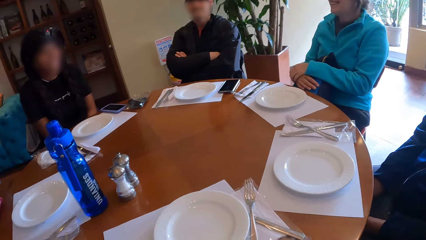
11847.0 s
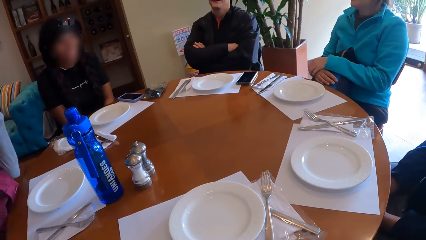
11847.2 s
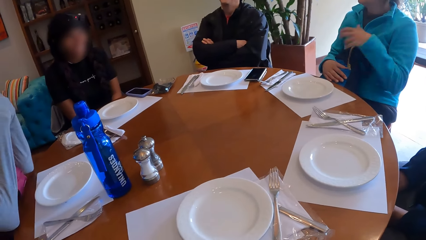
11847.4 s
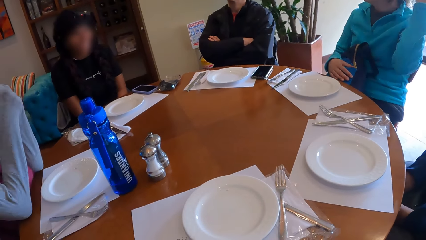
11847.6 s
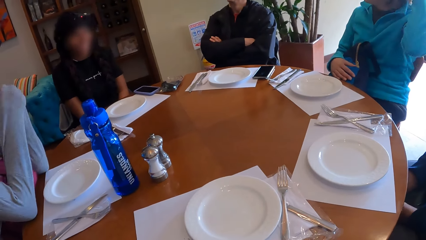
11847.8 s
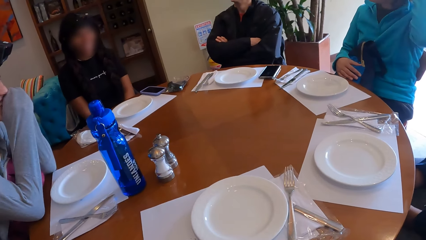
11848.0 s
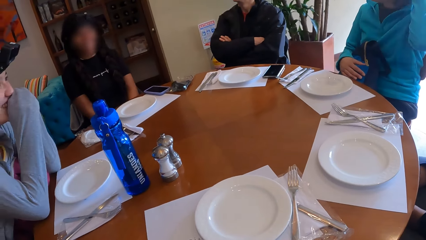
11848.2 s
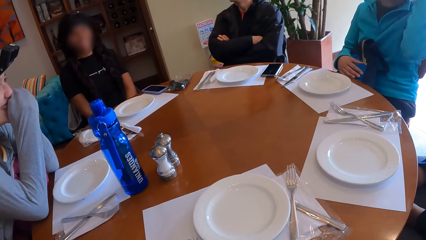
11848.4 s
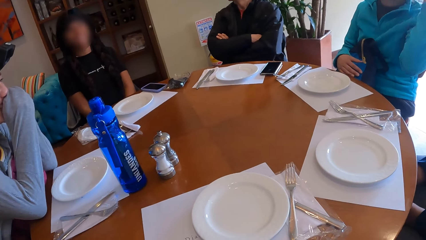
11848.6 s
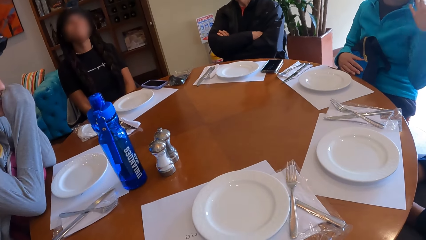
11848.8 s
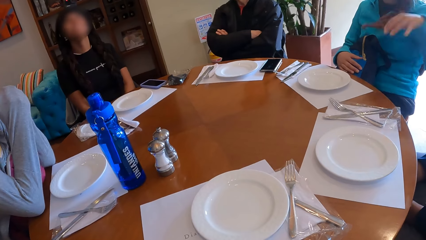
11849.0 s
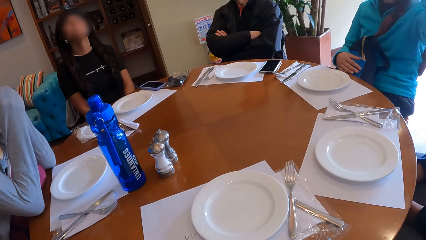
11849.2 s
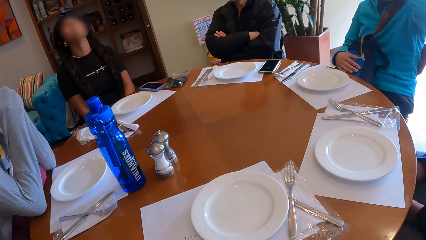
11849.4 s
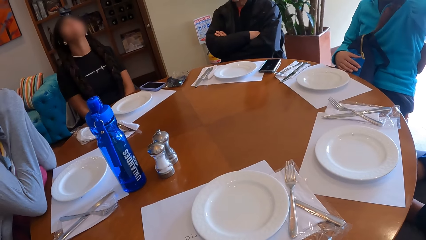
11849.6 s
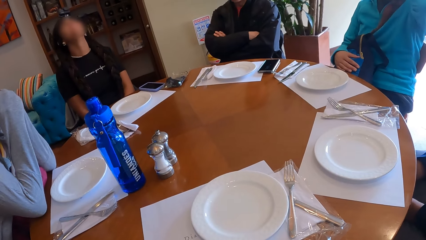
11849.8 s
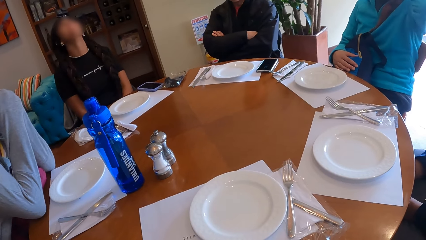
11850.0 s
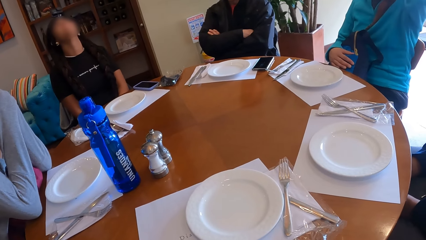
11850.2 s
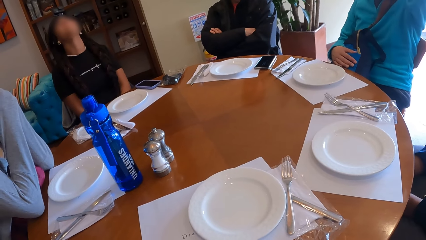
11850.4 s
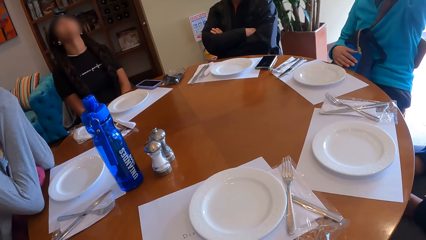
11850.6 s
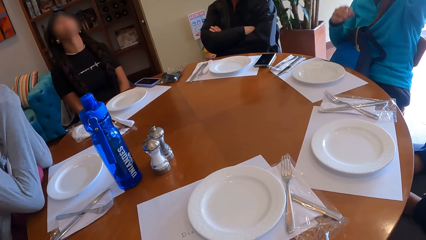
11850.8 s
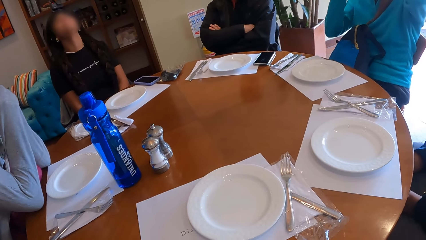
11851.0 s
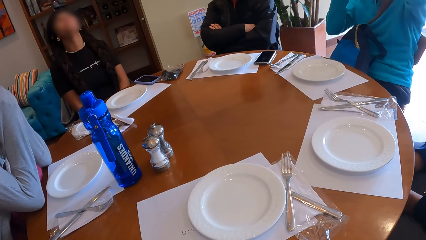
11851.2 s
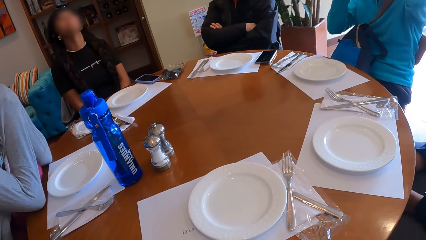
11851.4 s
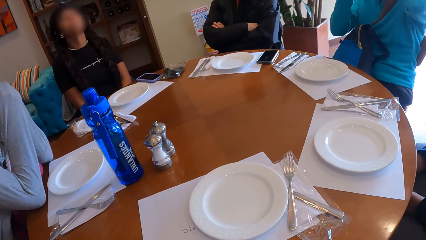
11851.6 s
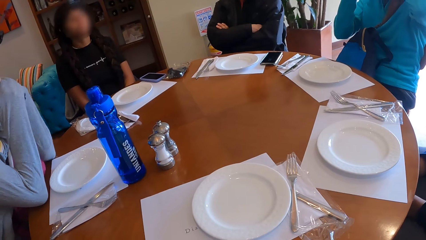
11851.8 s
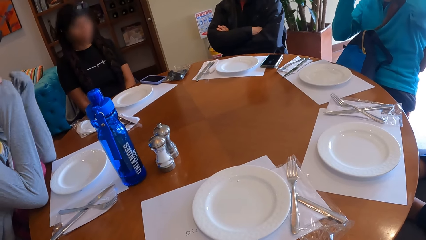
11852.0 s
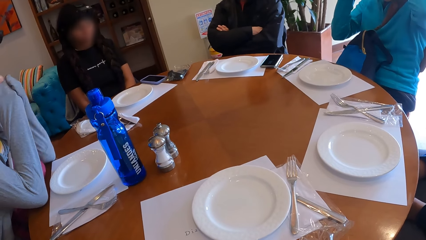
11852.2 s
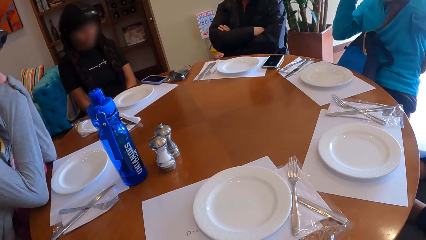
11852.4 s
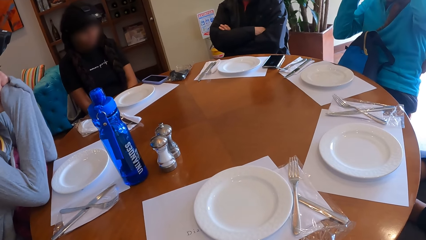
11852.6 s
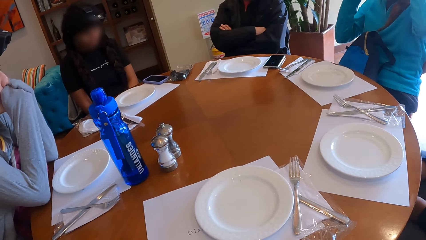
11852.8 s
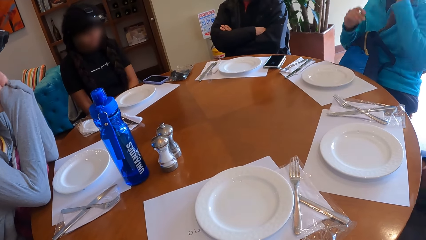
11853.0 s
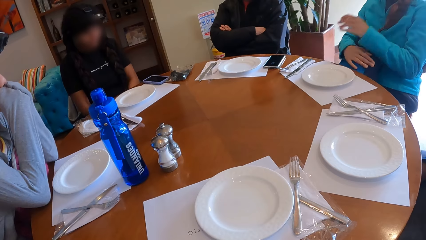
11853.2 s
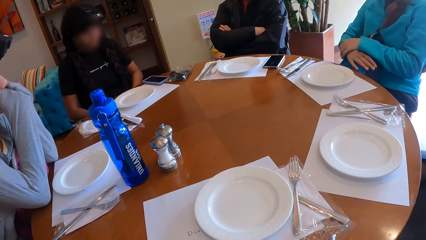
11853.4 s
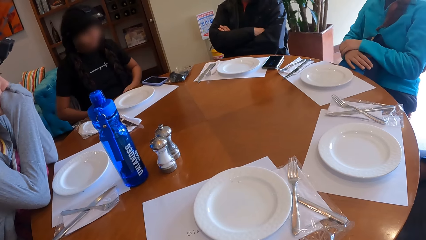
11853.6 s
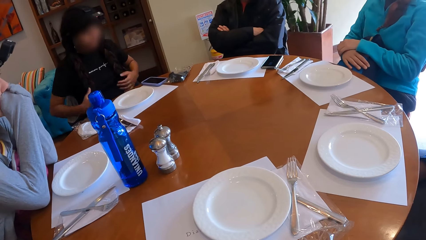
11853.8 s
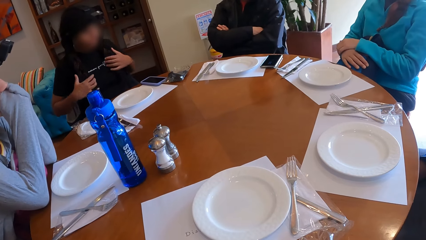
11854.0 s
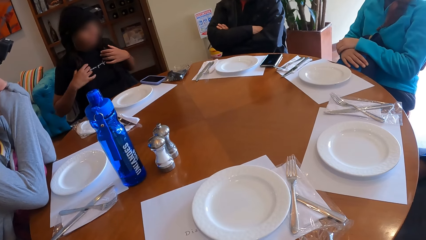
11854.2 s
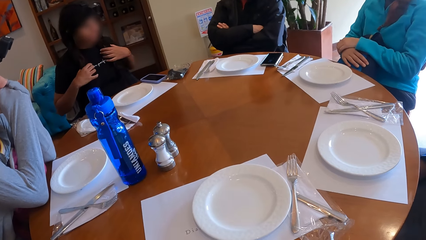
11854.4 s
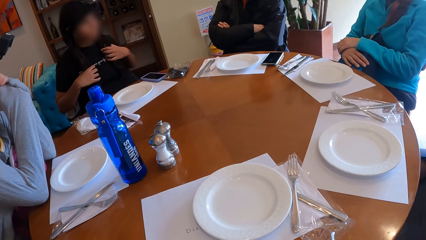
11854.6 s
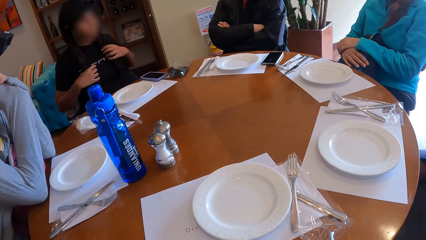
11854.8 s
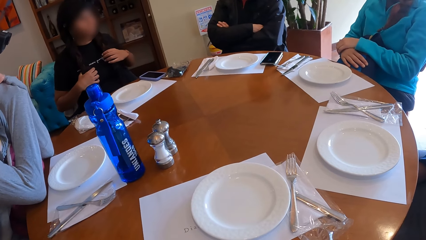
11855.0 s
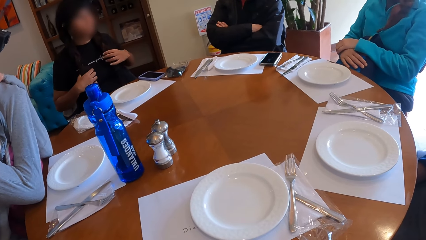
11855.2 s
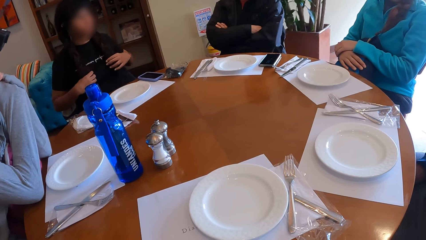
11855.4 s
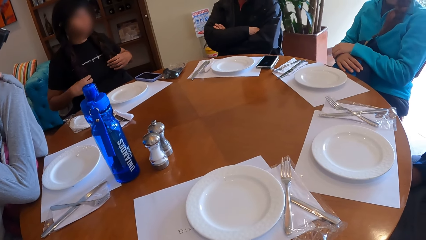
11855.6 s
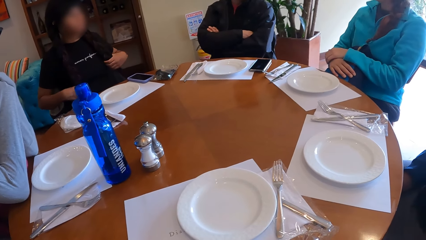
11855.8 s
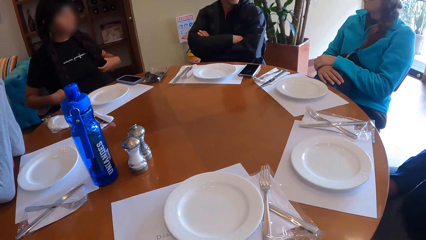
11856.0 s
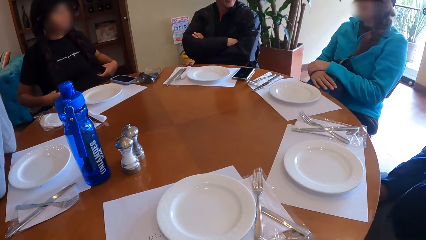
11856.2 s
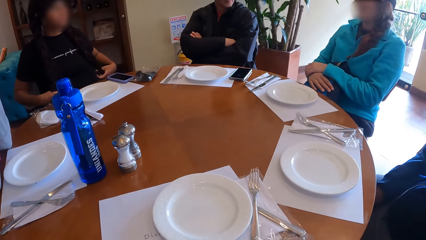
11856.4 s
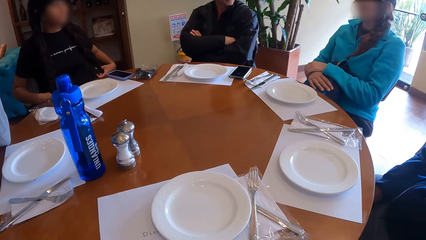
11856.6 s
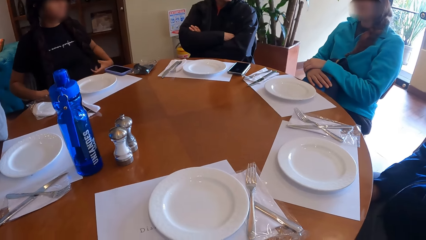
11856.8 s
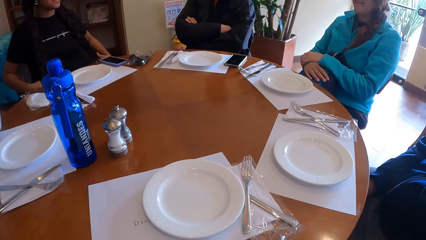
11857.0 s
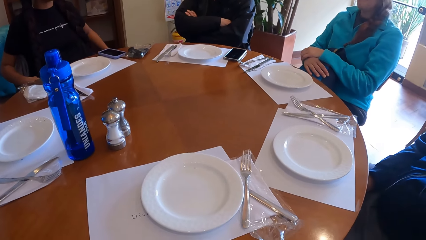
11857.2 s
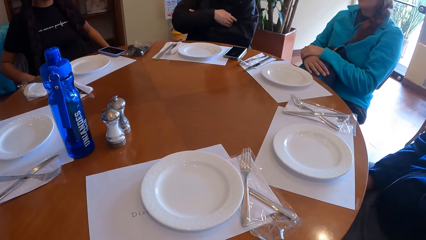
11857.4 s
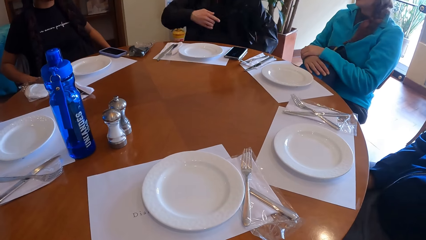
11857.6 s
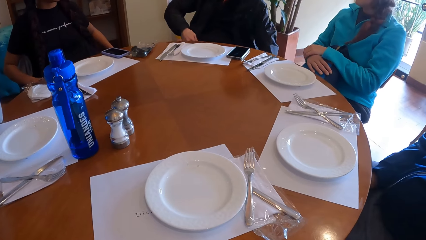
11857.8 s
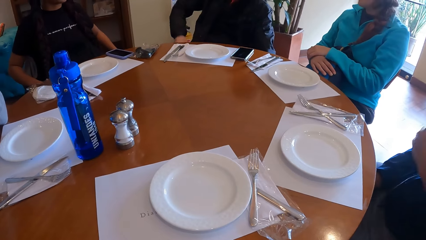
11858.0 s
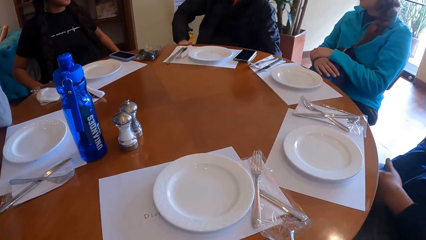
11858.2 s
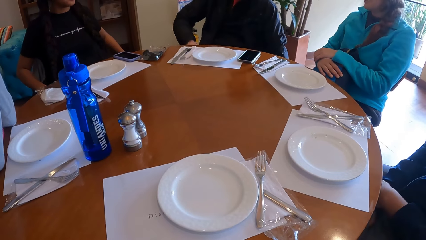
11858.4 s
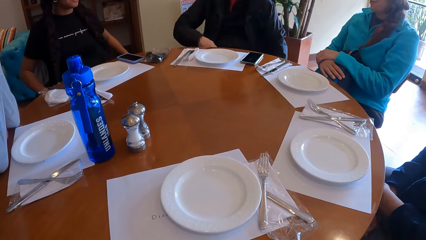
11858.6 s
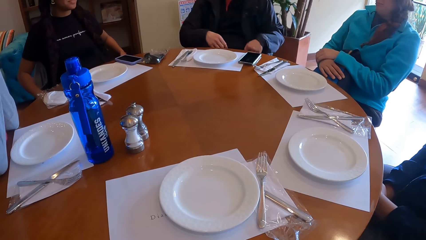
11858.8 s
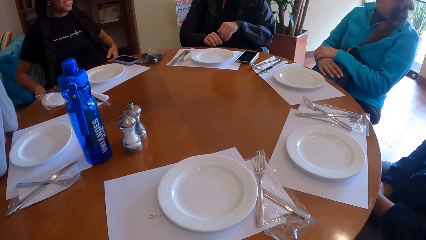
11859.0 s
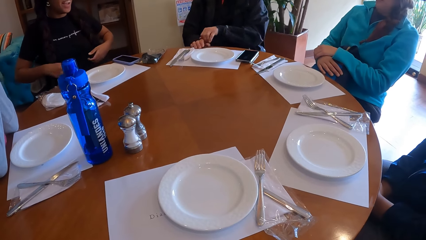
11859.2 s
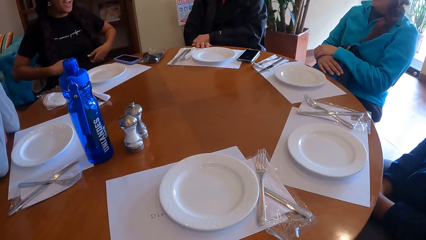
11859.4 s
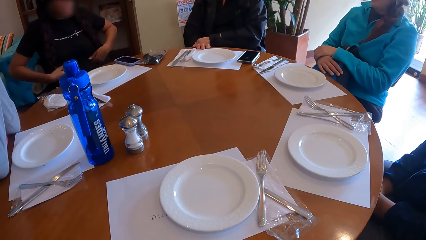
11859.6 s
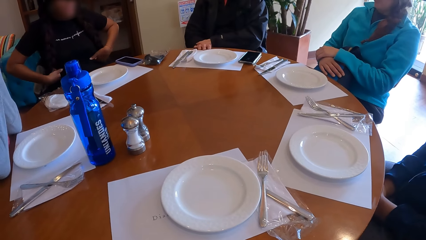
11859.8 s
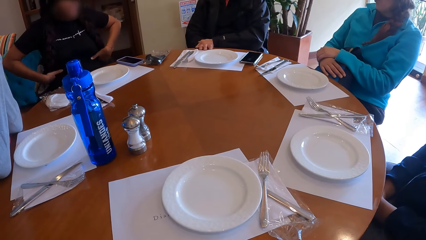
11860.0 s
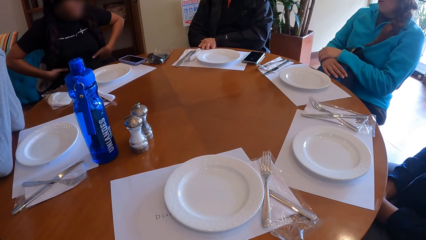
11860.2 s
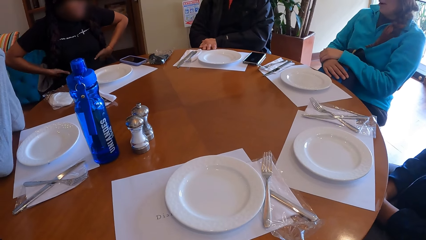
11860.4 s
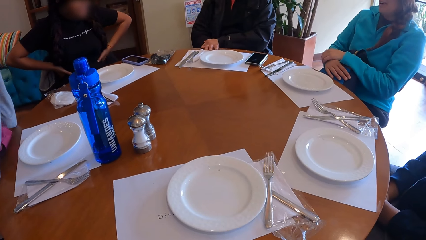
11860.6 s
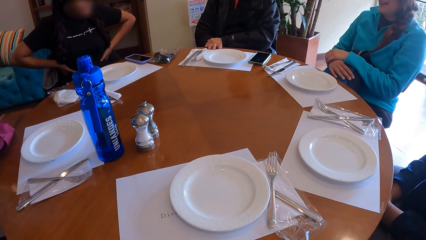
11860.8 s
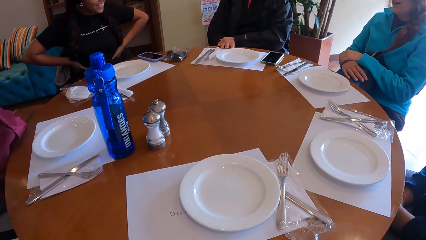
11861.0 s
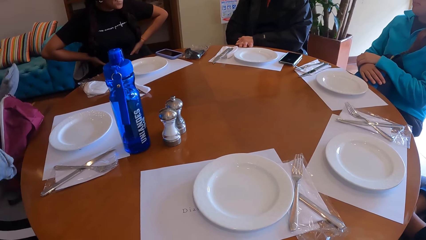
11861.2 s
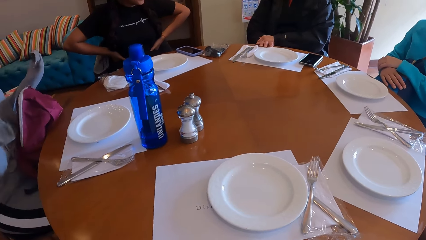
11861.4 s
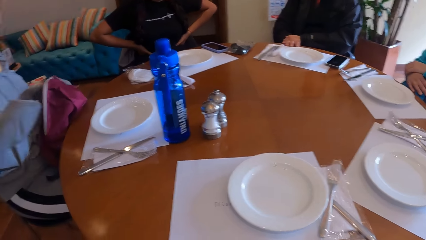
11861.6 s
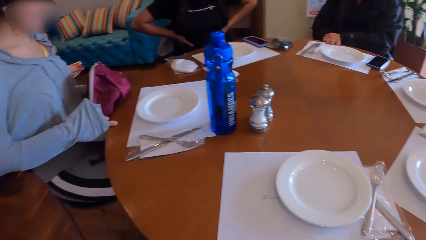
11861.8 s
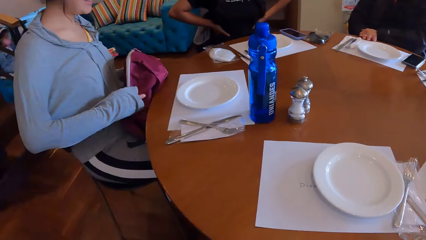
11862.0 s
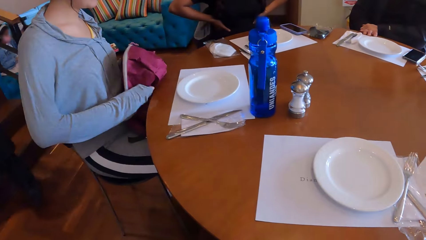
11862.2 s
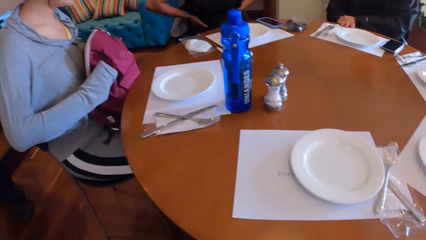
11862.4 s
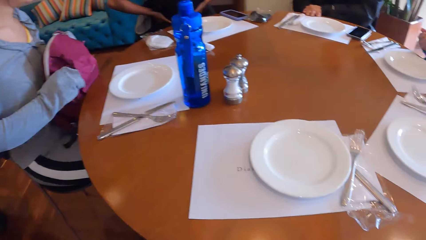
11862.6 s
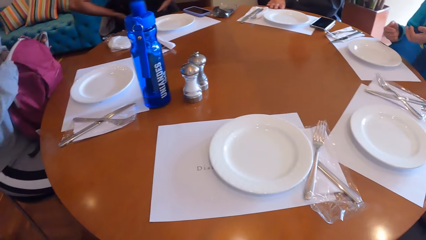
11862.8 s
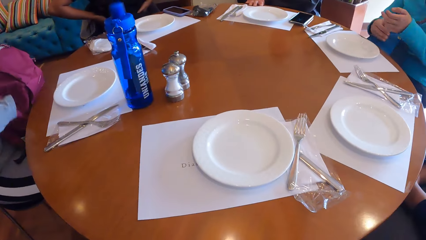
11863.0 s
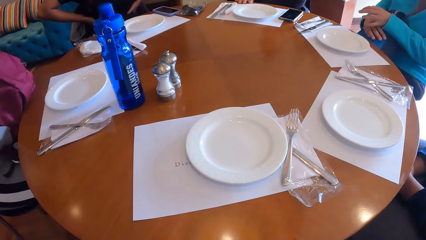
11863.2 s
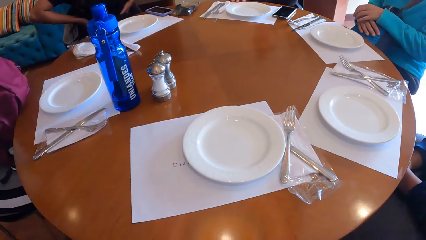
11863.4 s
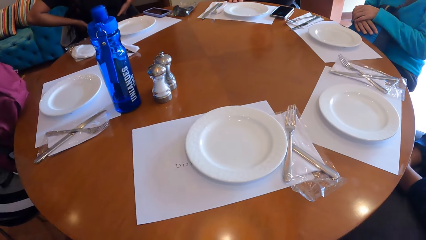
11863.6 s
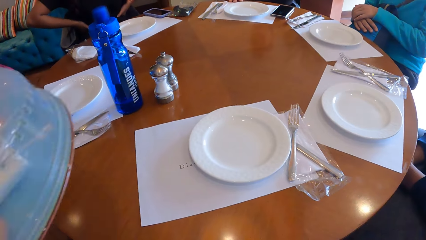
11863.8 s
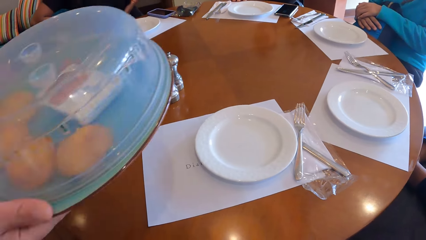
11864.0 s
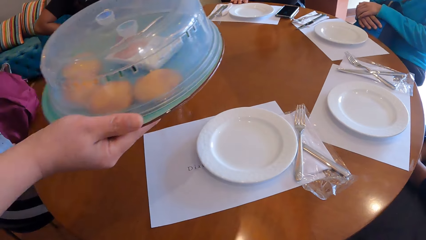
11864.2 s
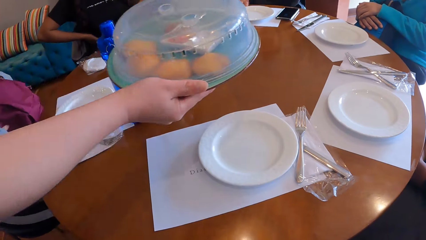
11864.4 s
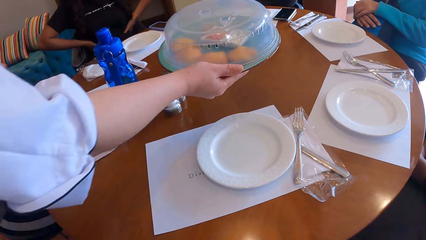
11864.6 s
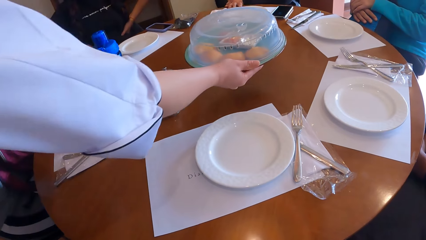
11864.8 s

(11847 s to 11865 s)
A woman lifts her left hand. The camera wearer looks around the table. The woman places her hands on the bag. Another woman touches her hair with both hands and holds her hair. A man places his hands on the table. The camera wearer looks around the table. A third woman adjusts a bag on her lap.
